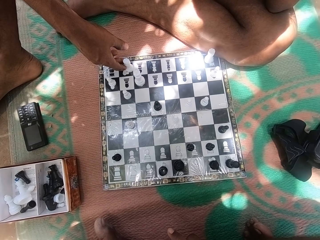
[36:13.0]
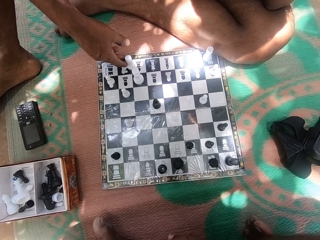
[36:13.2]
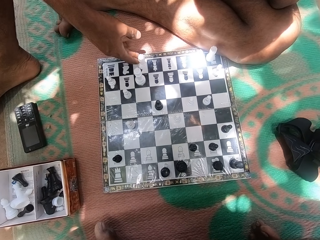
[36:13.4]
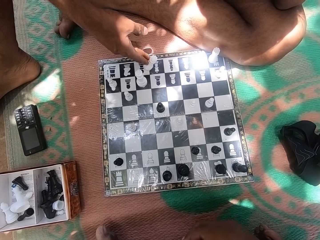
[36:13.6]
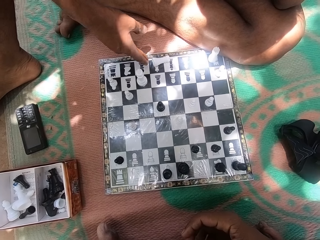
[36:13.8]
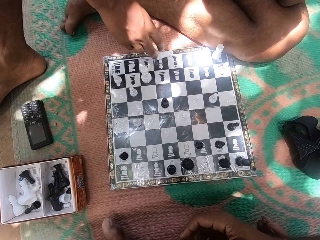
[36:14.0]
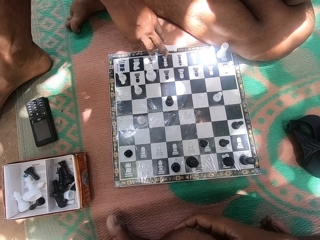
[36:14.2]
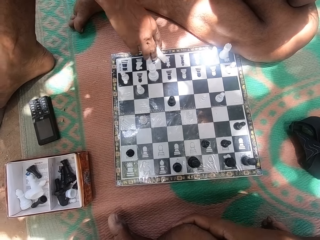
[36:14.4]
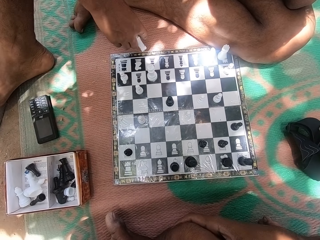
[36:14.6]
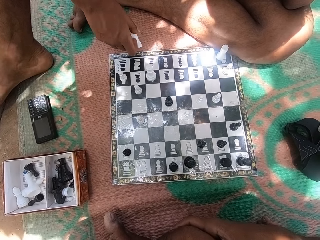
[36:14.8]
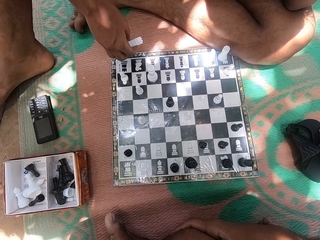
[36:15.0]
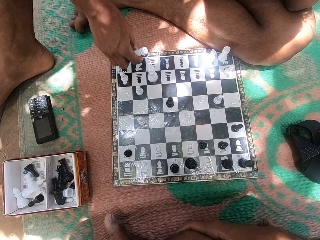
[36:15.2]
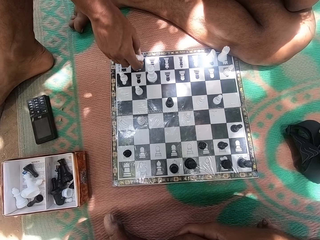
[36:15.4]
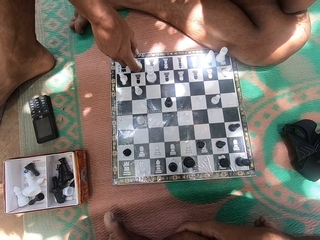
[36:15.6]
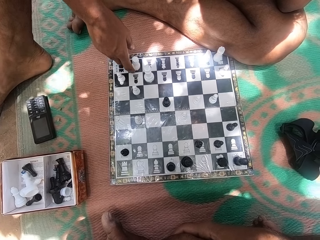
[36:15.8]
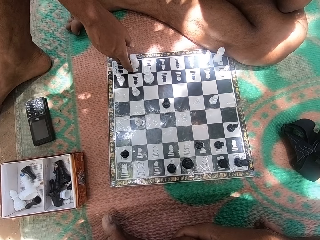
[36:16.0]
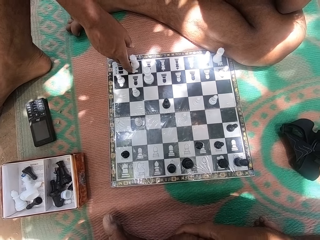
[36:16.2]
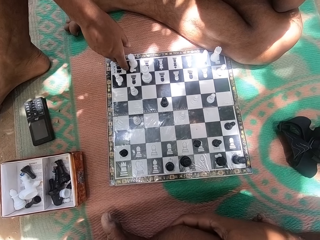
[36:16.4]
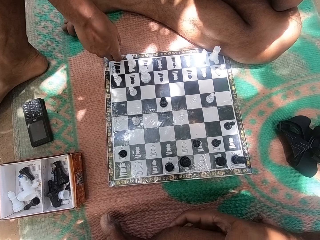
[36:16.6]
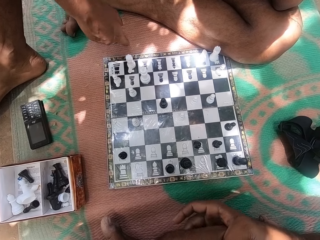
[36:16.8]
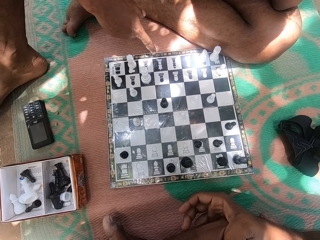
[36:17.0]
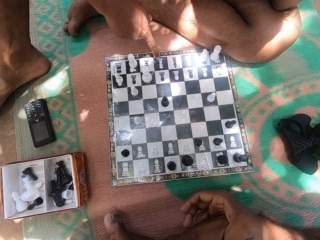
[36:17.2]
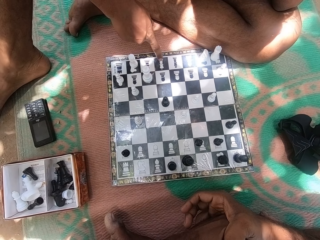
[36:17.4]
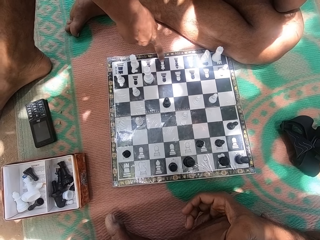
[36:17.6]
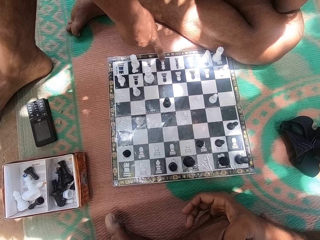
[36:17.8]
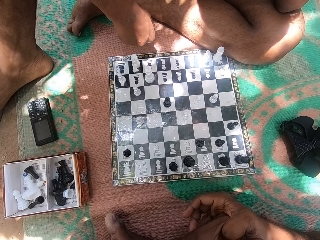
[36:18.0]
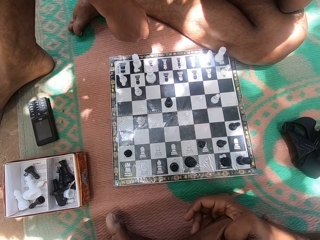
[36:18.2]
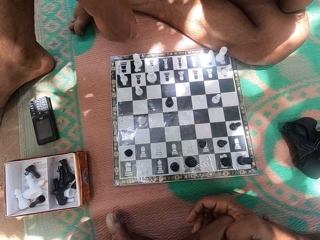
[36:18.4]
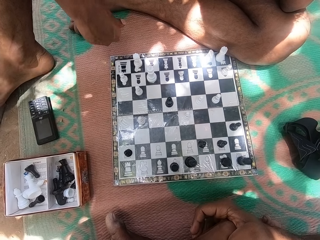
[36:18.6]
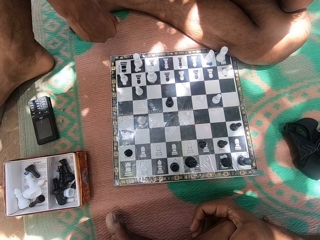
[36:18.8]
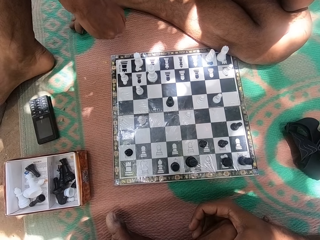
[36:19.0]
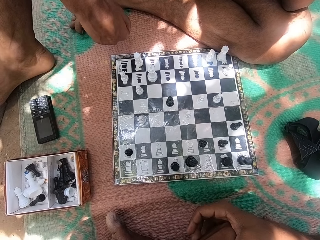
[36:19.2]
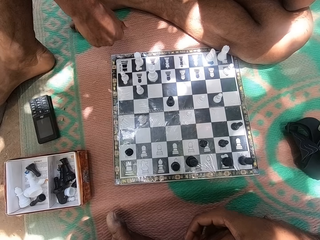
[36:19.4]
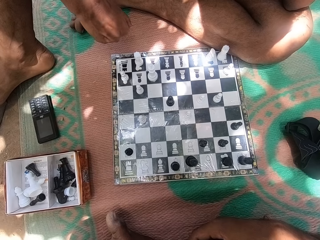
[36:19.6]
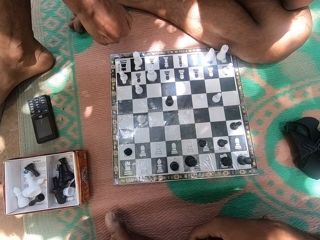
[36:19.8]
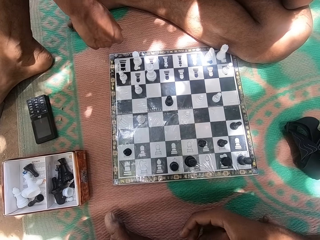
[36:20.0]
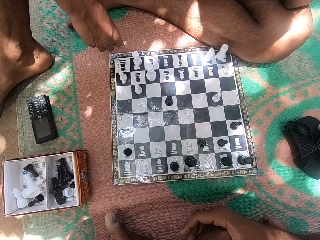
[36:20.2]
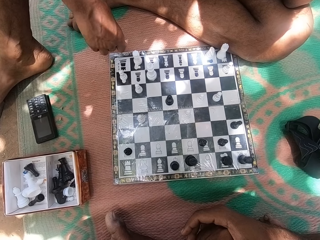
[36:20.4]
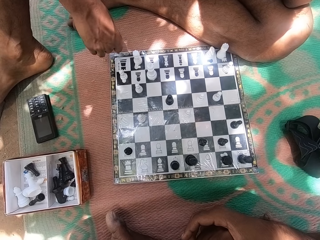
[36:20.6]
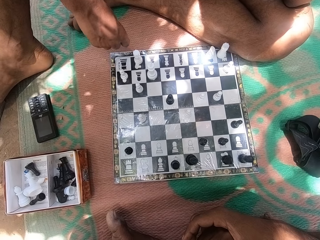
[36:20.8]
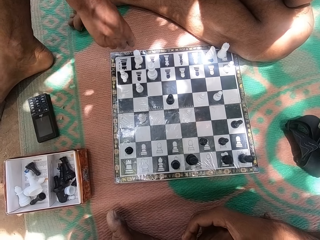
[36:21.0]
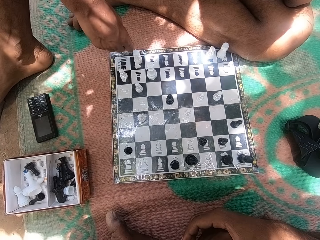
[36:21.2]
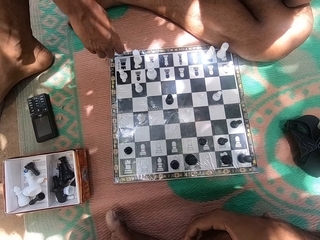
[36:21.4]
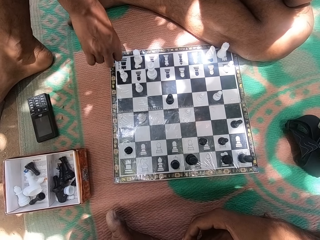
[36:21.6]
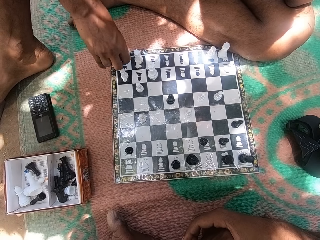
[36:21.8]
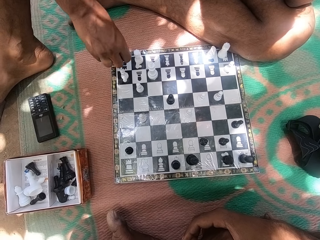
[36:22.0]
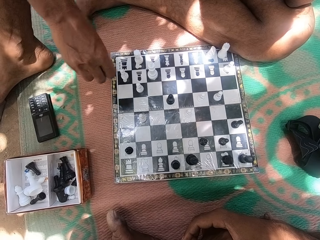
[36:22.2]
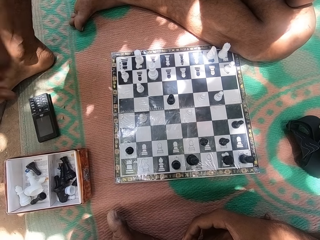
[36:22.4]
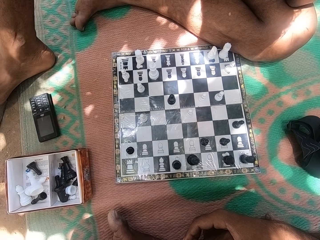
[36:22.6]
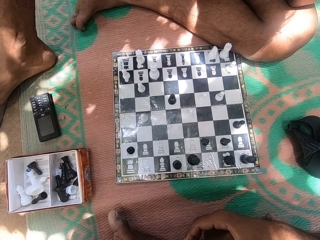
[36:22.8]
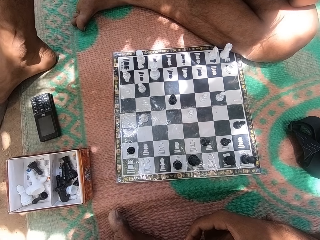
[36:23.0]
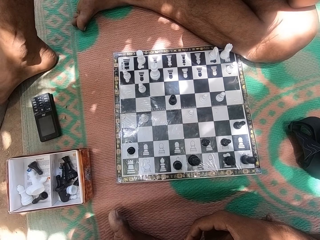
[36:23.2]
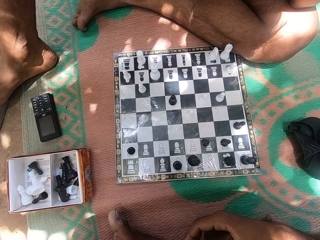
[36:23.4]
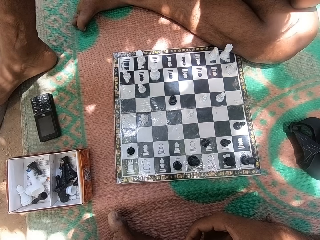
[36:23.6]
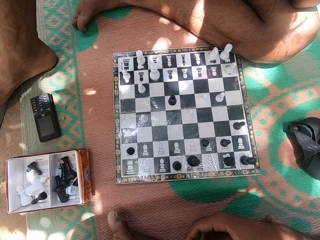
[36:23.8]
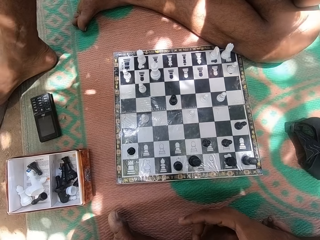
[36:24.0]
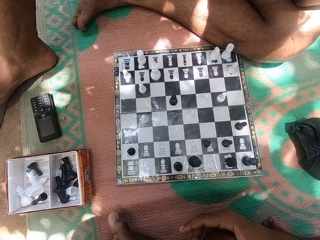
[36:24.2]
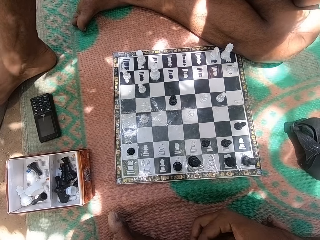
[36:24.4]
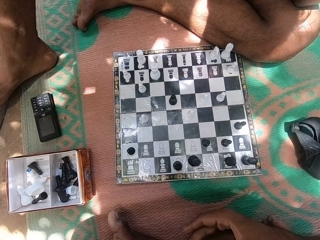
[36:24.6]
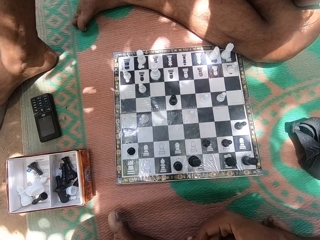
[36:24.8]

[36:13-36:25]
A person pushes a chess pawn, drops the chess pawn, and picks up the chess pawn. The camera wearer turns the chess pawn. The person puts down the chess pawn. The camera wearer looks at the chess board. The person looks at the chess board and touches the chess board. The camera wearer looks at the chess board. The person looks at the chess board.

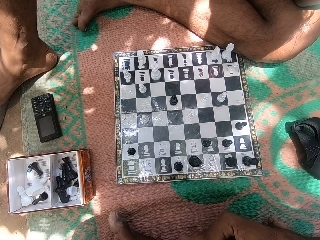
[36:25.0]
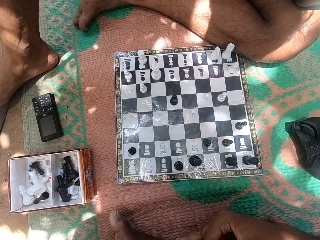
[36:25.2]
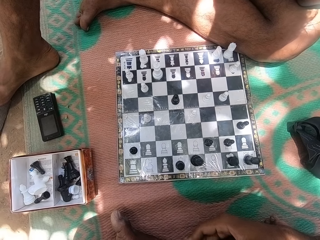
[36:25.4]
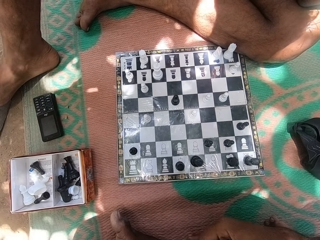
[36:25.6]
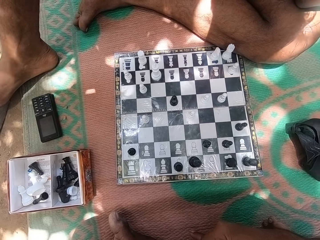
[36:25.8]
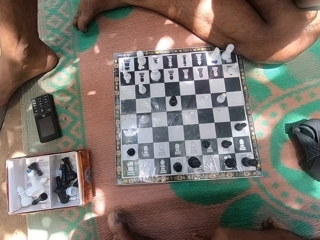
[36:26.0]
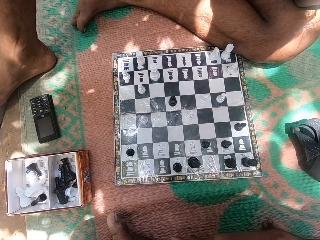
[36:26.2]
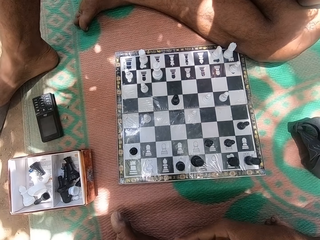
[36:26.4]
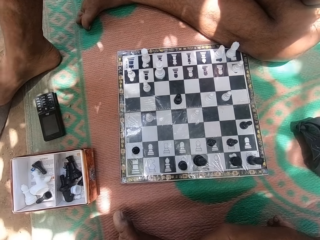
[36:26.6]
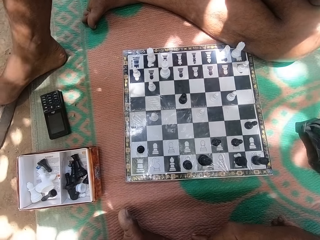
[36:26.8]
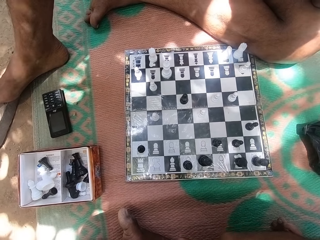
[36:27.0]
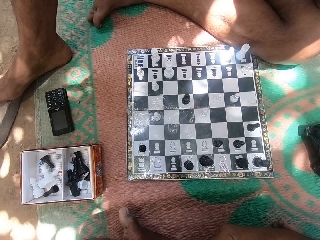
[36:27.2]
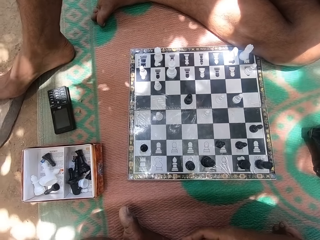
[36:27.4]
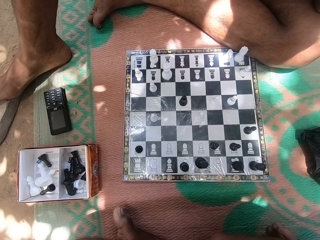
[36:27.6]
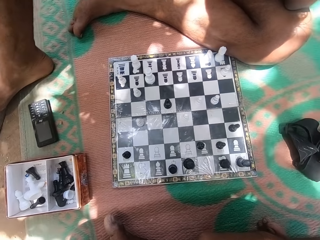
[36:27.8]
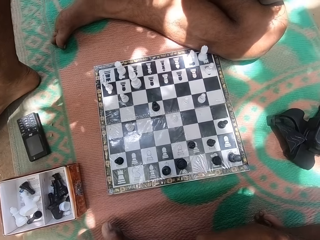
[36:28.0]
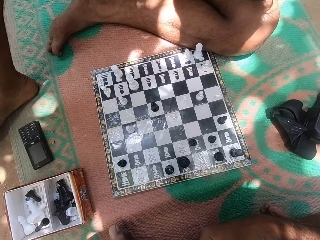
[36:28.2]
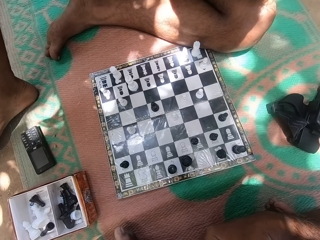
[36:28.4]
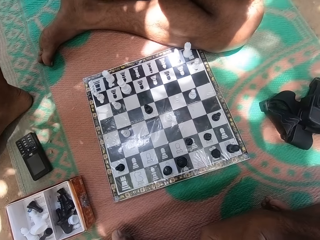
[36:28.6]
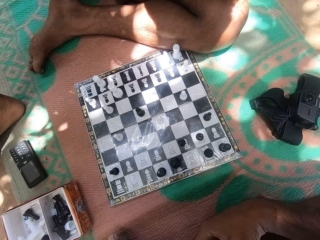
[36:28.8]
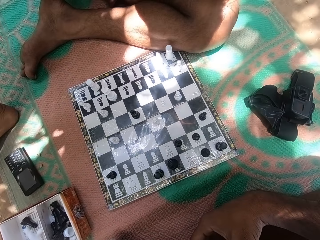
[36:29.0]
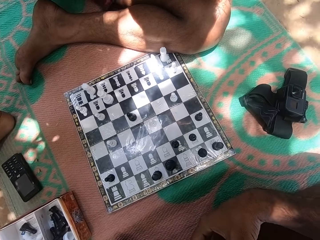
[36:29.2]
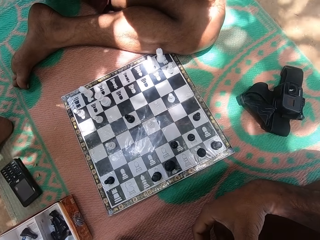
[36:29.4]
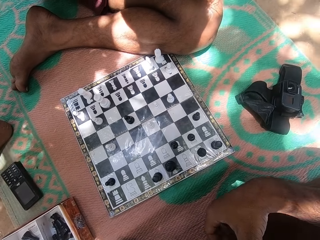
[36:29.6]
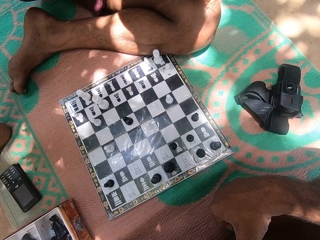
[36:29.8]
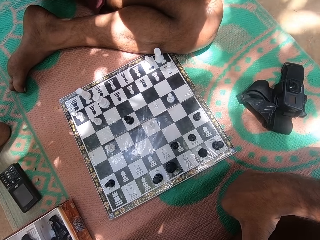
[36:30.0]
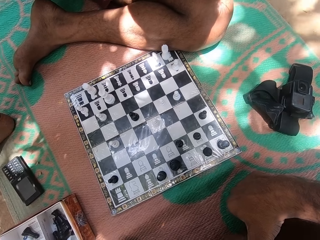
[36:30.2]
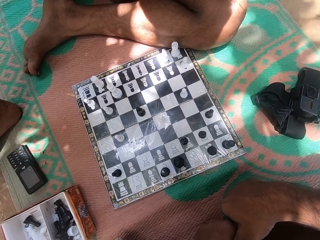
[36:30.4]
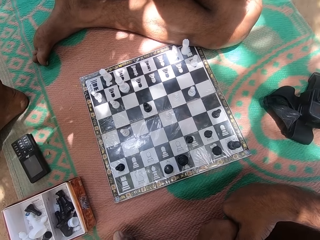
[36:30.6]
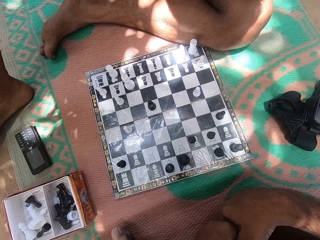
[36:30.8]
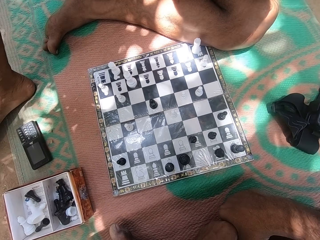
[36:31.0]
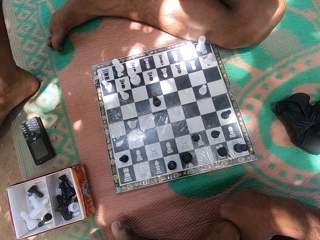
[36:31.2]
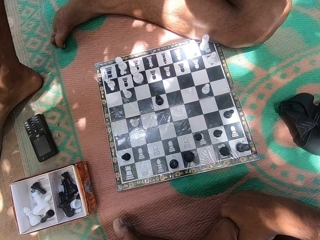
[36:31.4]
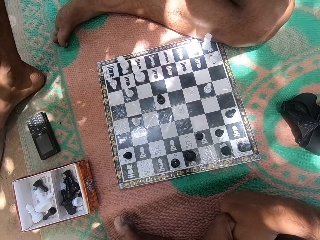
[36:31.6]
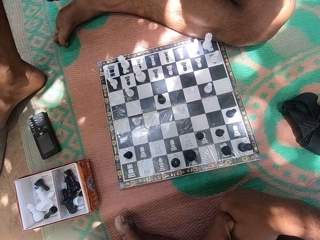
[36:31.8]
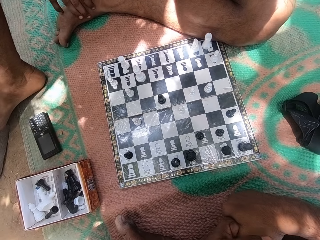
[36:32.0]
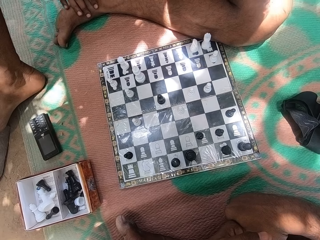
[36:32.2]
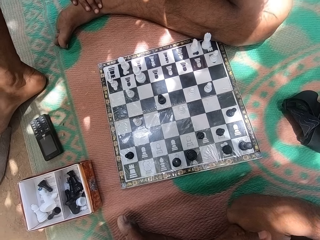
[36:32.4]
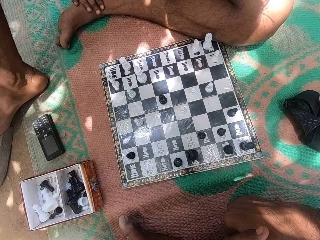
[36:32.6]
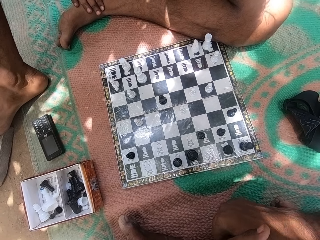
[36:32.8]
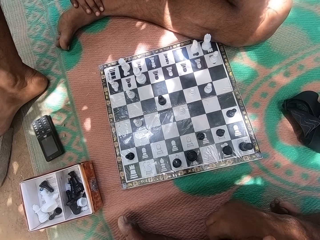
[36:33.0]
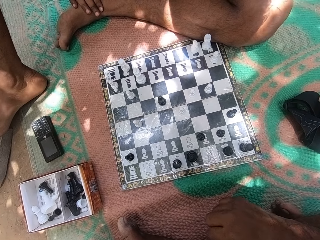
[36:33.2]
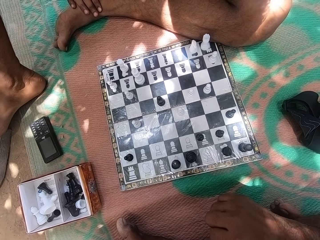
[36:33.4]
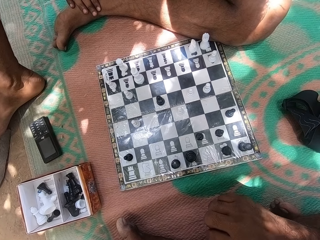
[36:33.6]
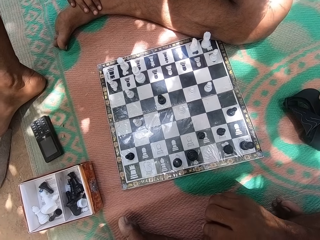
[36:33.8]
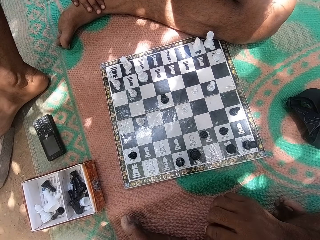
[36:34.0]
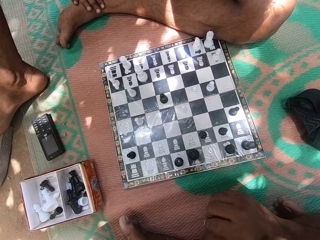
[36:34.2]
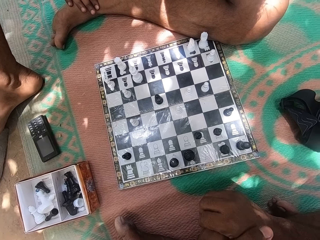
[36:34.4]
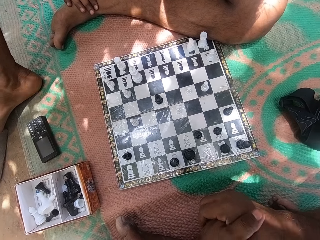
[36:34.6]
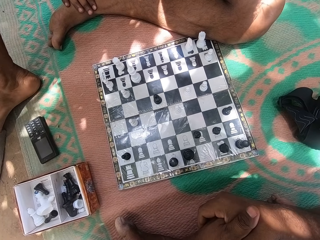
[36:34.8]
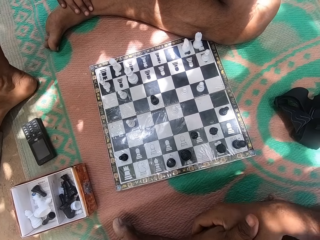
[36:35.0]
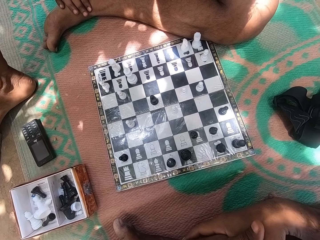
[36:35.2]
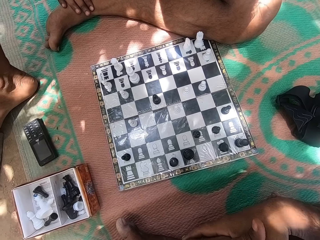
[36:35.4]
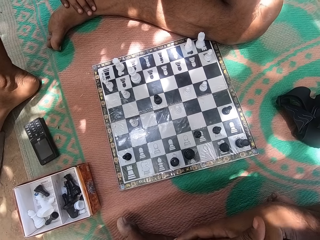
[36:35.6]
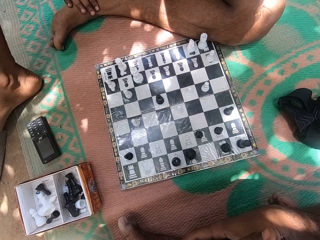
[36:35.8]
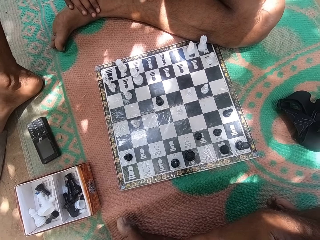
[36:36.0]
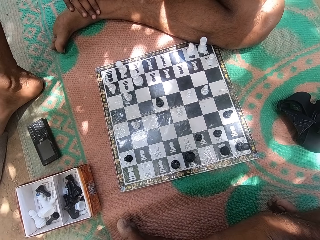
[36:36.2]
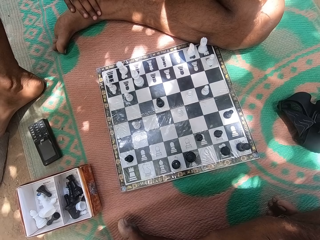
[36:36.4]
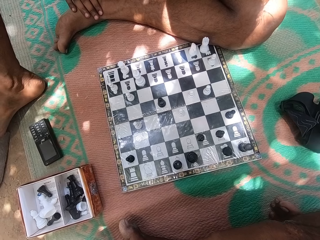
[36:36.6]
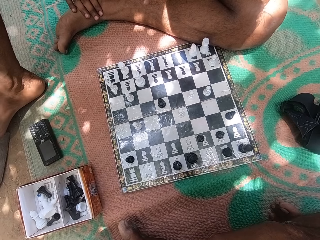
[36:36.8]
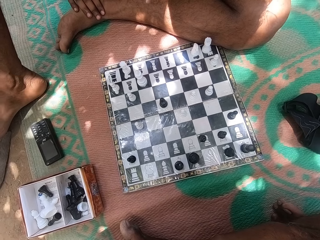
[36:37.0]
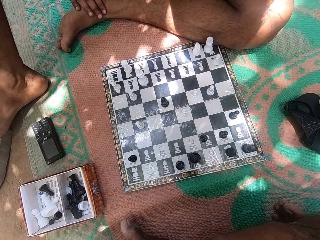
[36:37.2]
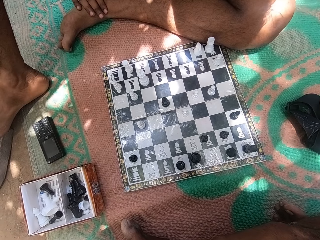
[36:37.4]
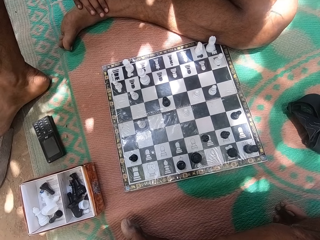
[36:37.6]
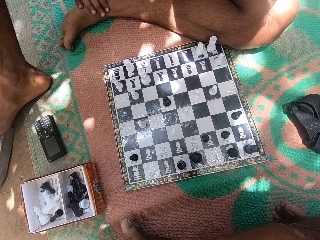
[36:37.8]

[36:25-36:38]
A person touches his leg. The camera wearer looks at the chess board. The person looks at the chess board.
